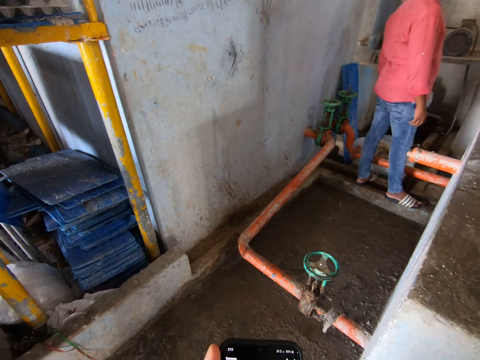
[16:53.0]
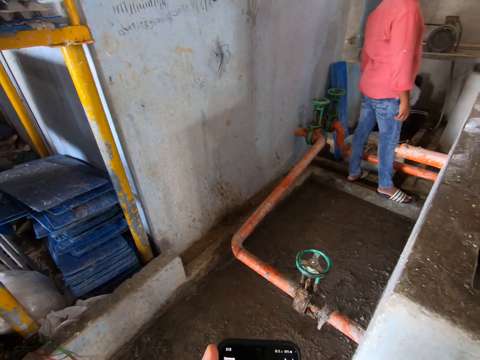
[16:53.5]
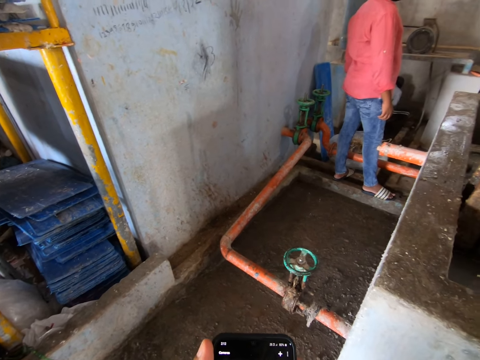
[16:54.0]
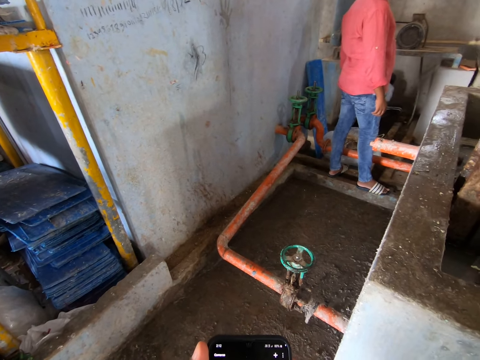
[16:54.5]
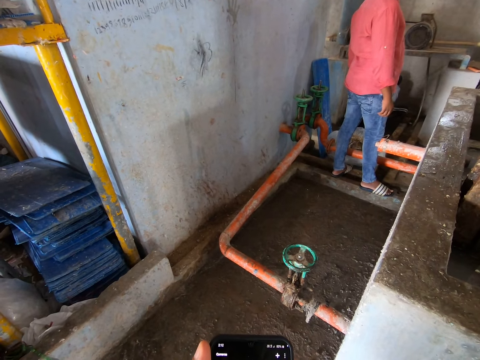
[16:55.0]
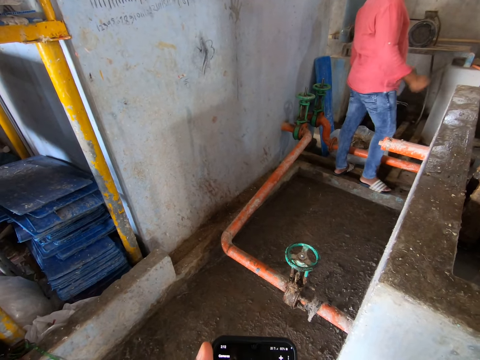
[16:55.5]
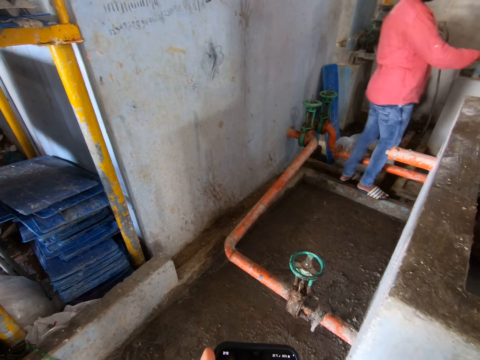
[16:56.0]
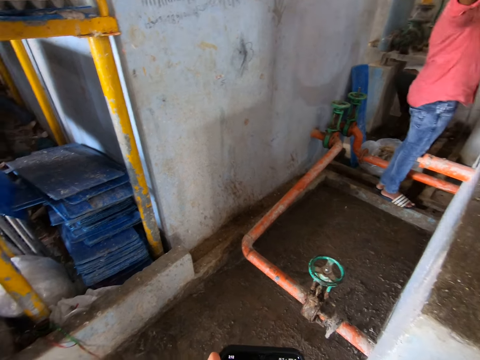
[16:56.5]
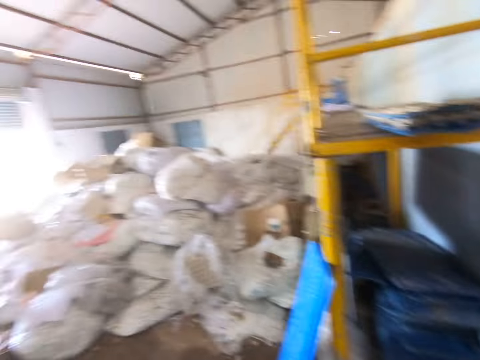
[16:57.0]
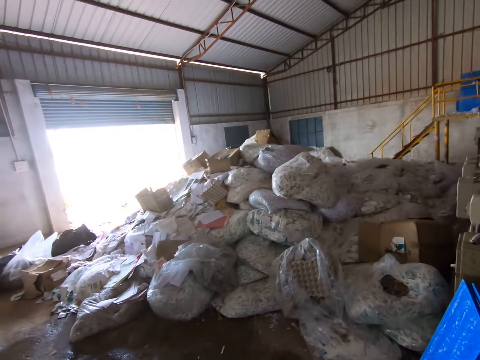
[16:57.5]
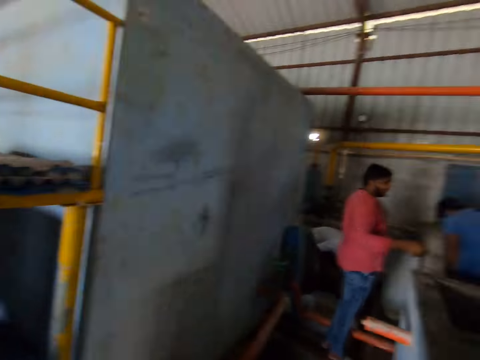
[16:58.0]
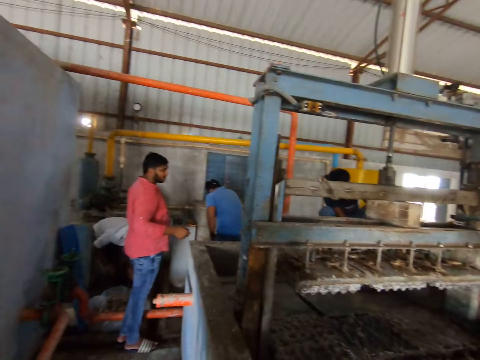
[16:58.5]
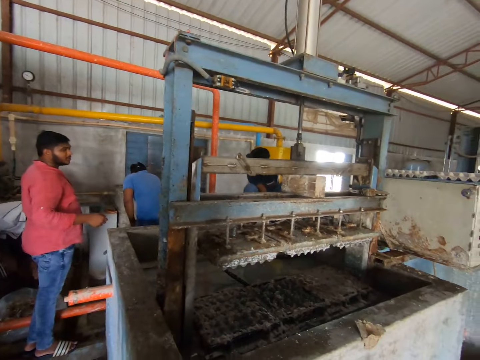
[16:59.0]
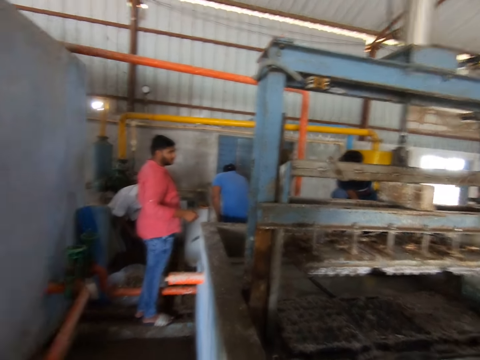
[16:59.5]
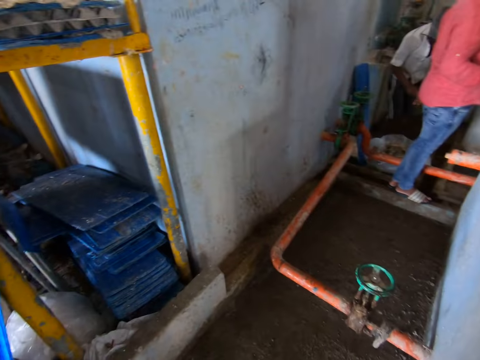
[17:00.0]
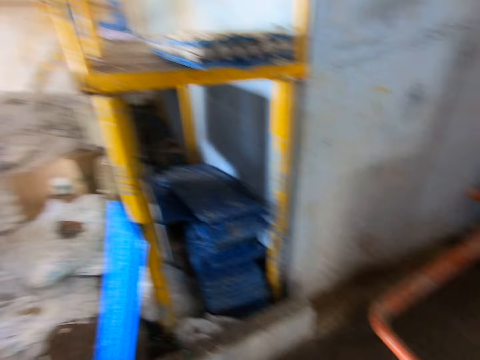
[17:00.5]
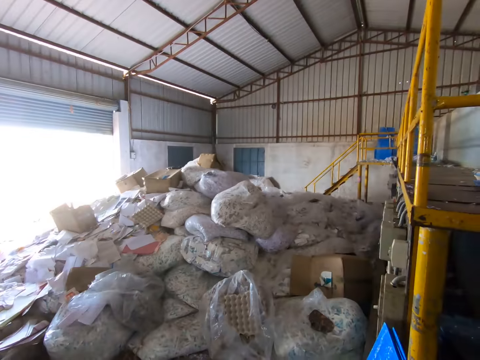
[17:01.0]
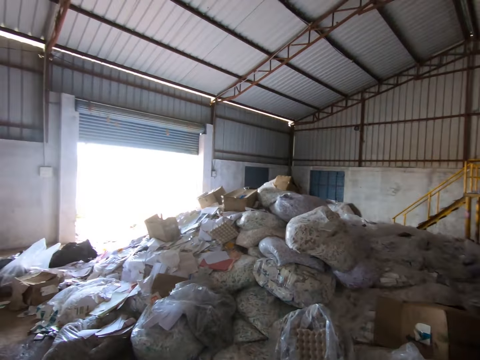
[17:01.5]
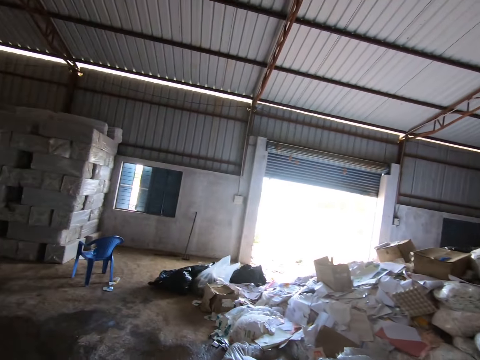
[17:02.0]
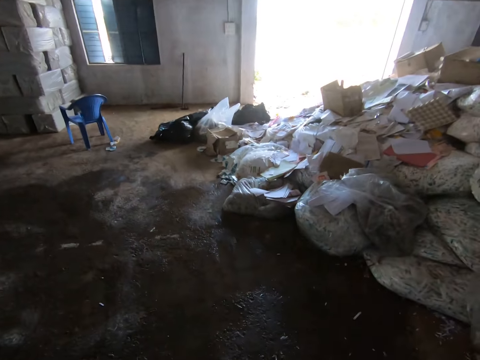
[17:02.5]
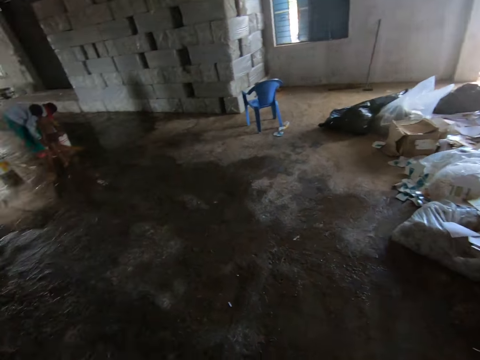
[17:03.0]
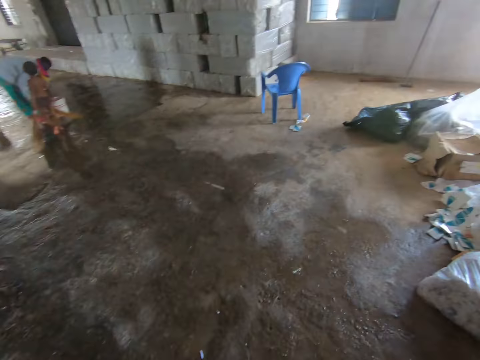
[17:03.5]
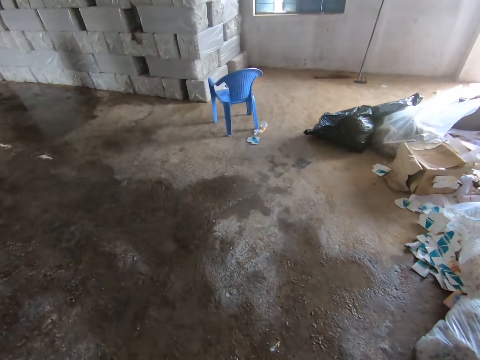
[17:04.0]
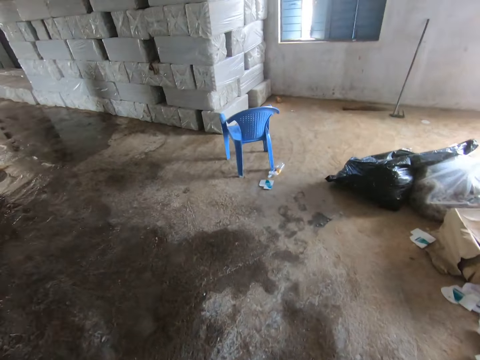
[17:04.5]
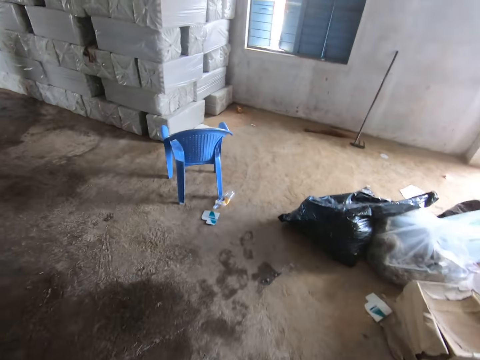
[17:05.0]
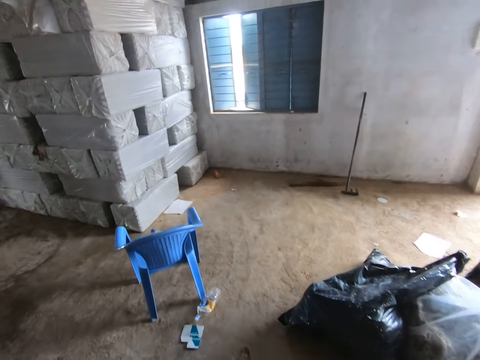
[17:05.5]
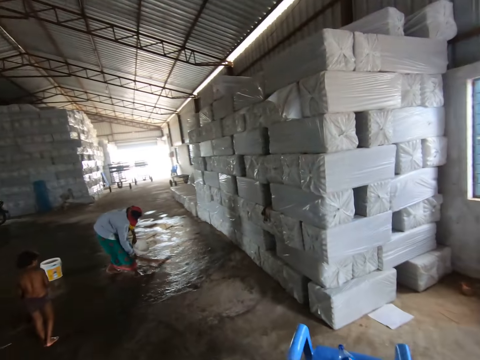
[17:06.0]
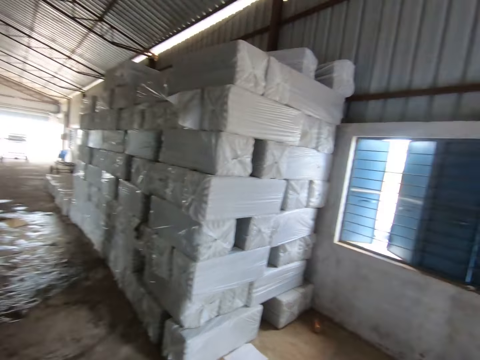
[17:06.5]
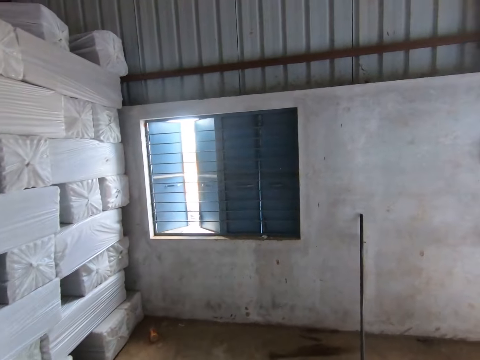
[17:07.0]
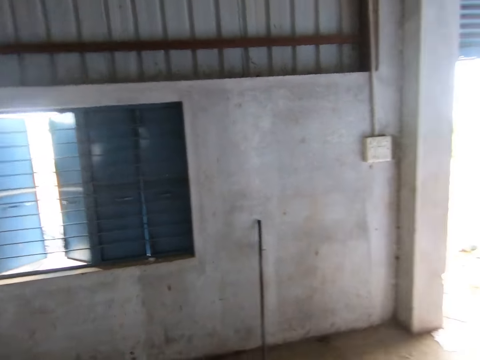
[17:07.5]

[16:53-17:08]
The camera wearer operates the phone. They look around the room. They walk on the floor in the room.

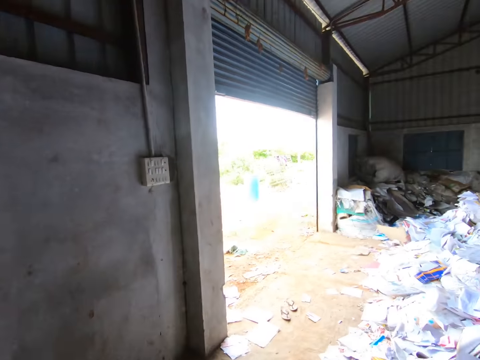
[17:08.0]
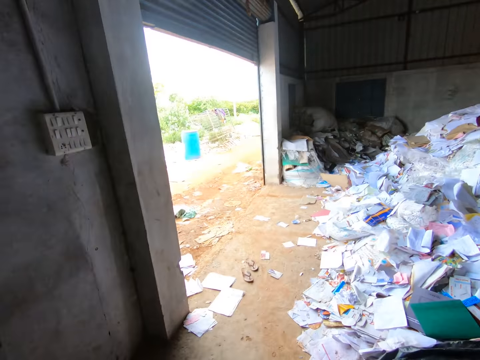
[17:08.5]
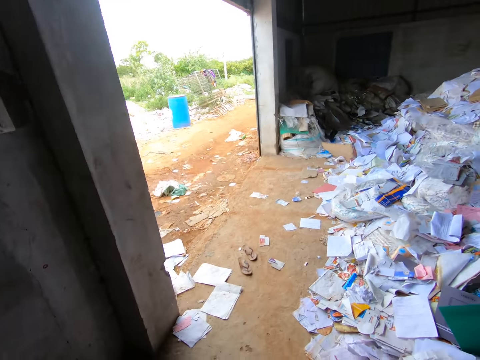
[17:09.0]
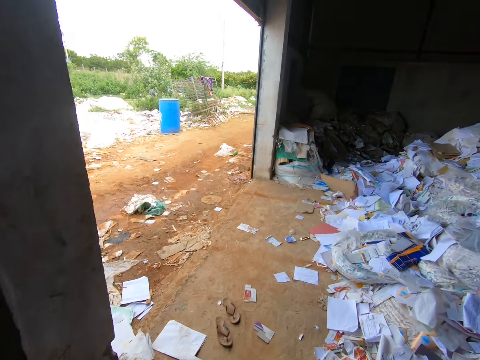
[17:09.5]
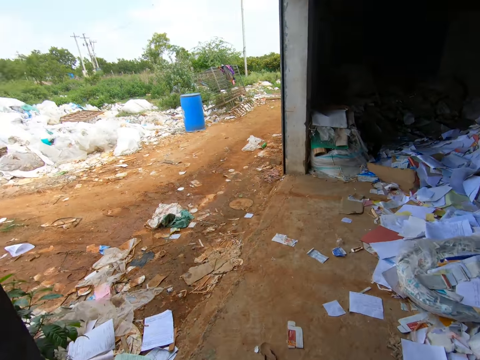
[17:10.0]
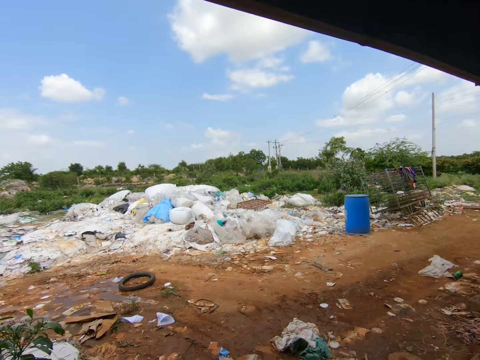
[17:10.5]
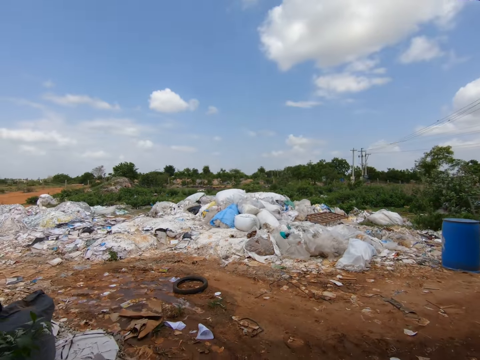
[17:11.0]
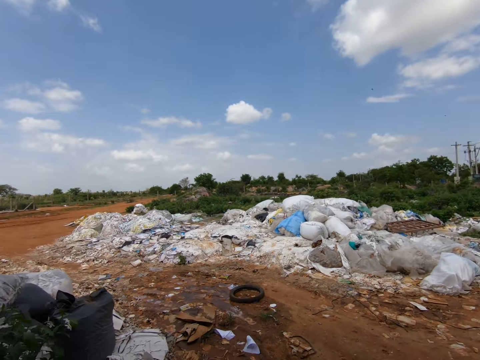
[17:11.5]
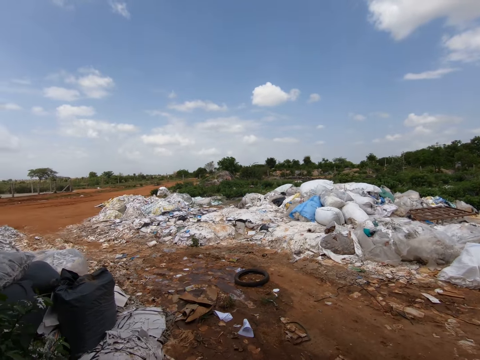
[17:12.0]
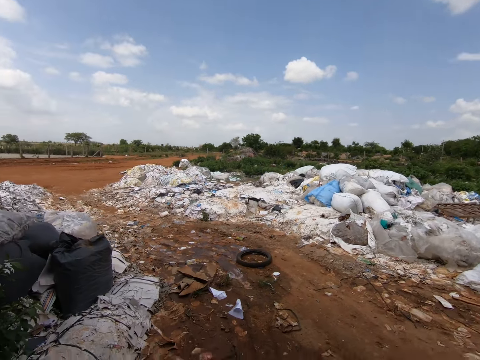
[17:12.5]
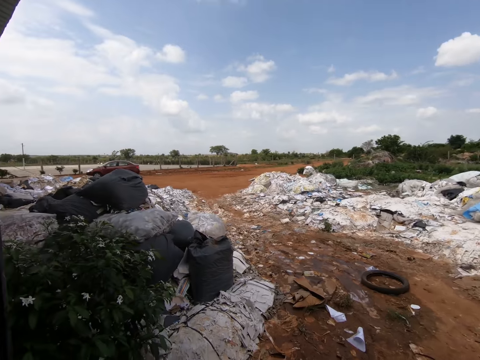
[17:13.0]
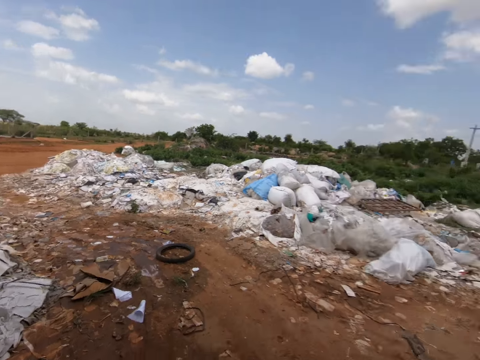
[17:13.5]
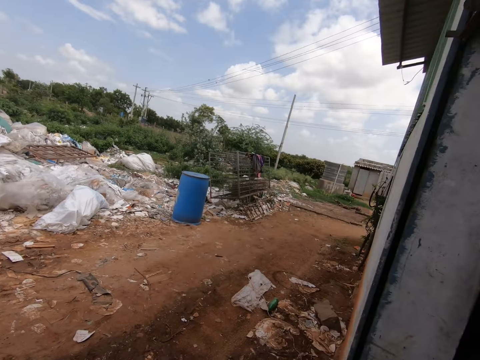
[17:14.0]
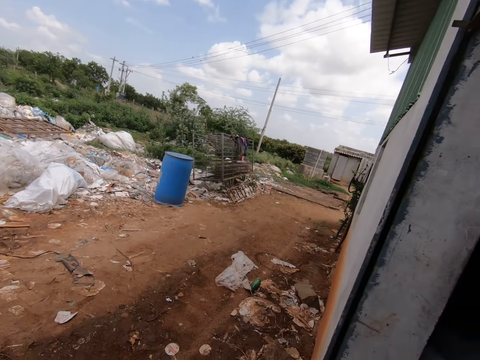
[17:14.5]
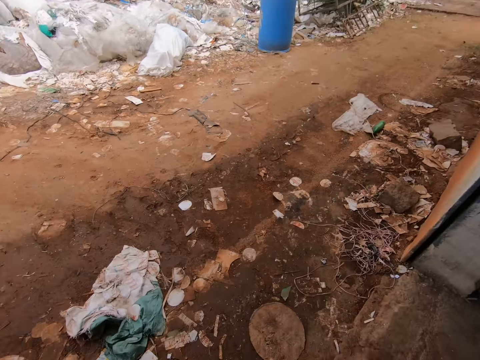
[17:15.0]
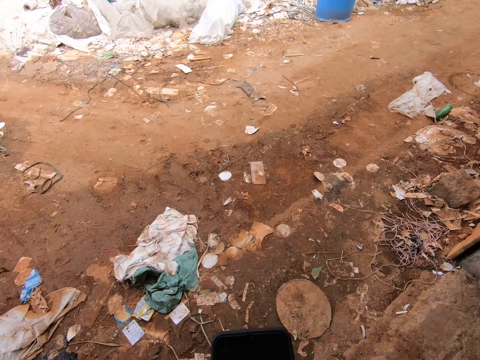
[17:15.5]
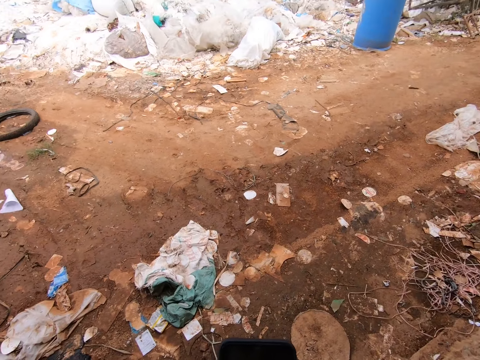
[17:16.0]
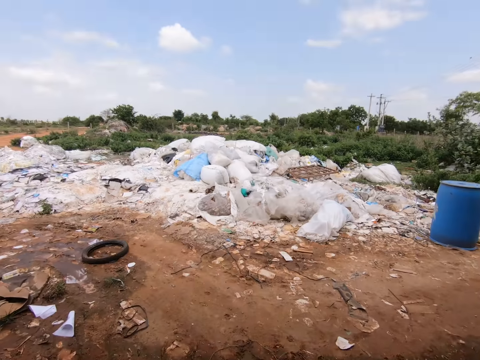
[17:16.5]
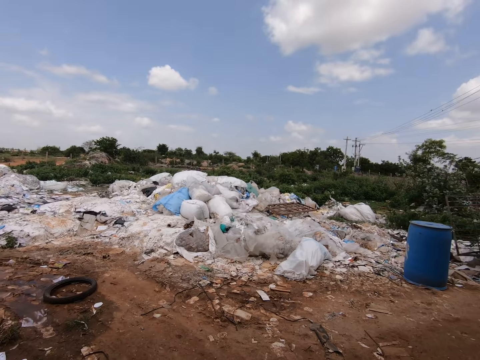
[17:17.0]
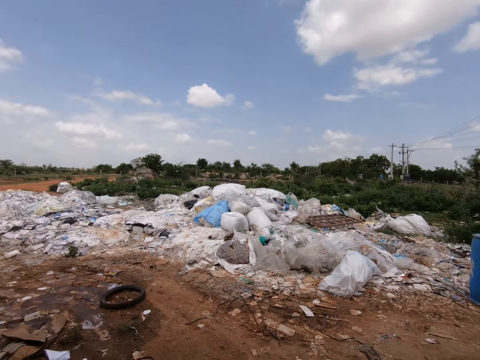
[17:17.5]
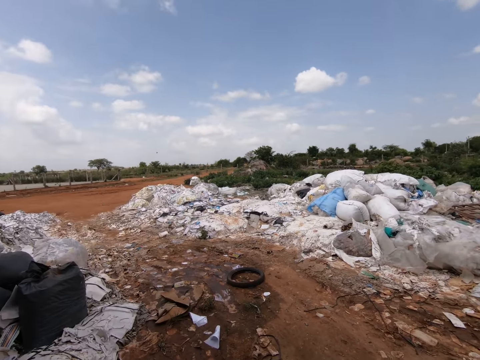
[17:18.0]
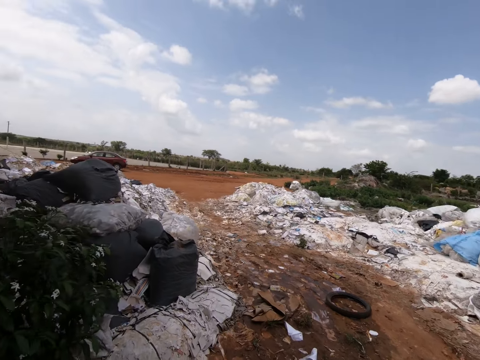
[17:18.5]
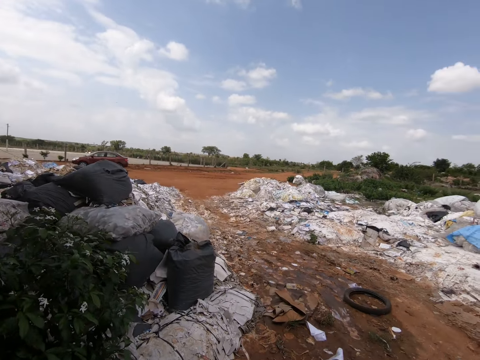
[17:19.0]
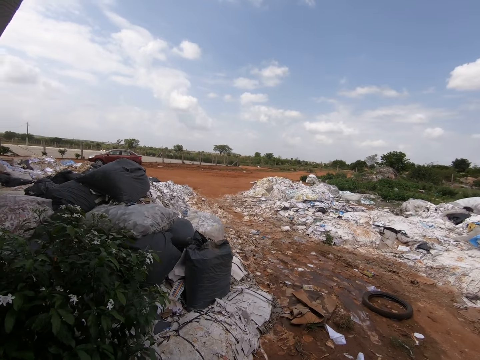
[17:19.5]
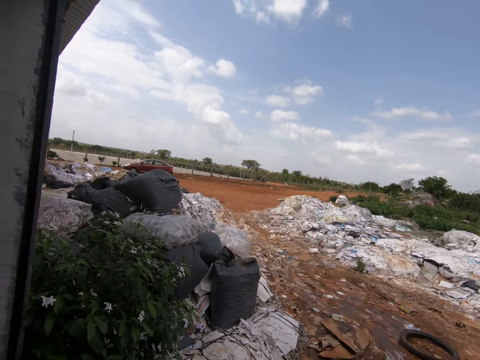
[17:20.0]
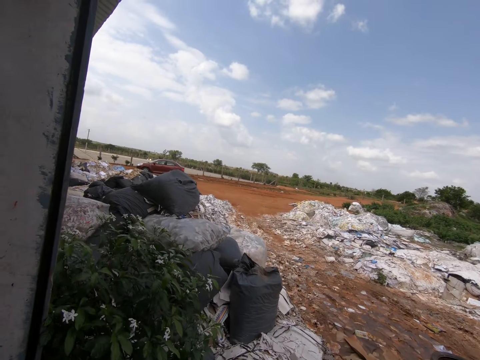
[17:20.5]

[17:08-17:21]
The camera wearer looks around the factory. They hold the phone. They look around.
